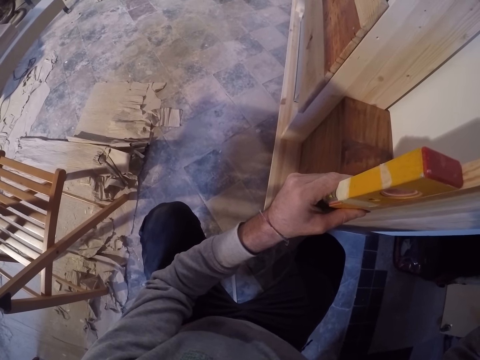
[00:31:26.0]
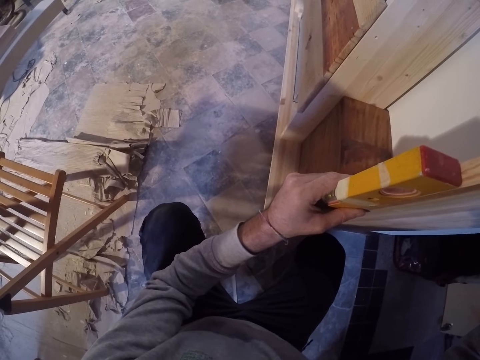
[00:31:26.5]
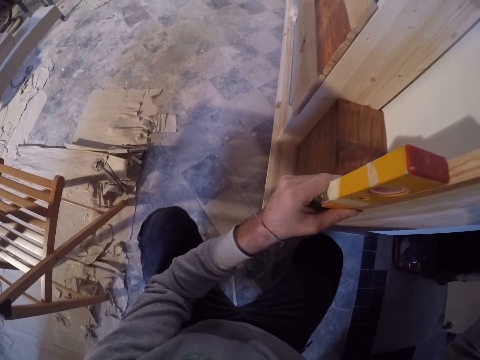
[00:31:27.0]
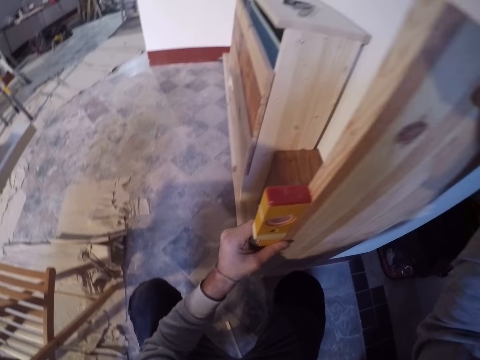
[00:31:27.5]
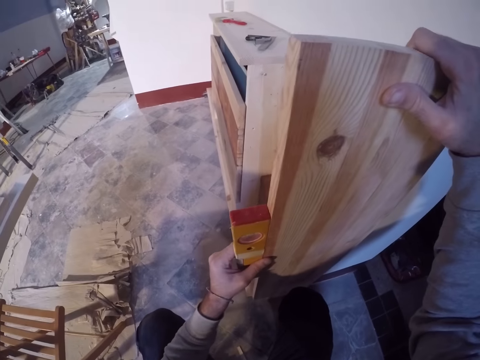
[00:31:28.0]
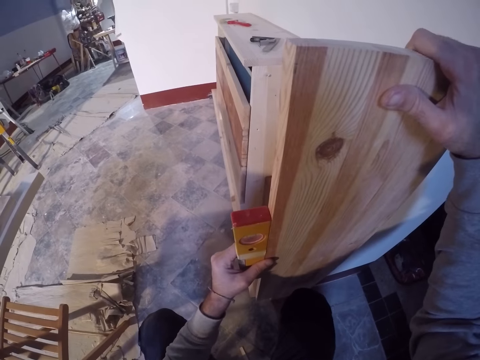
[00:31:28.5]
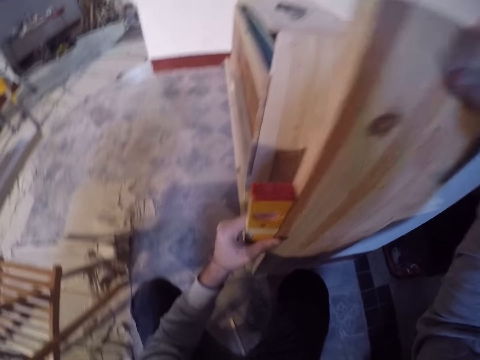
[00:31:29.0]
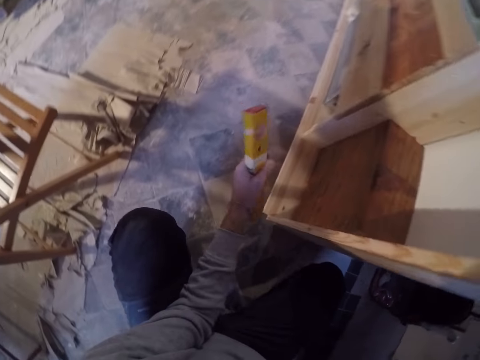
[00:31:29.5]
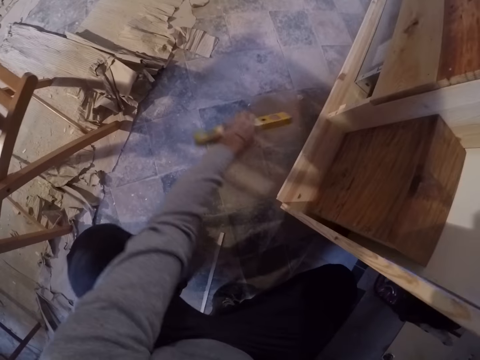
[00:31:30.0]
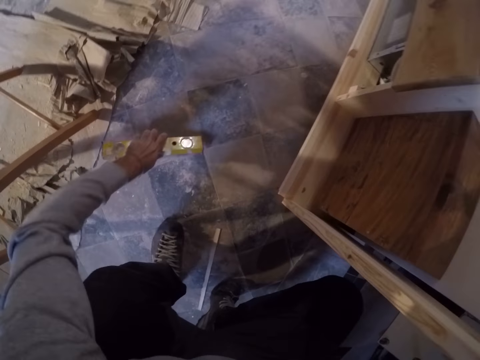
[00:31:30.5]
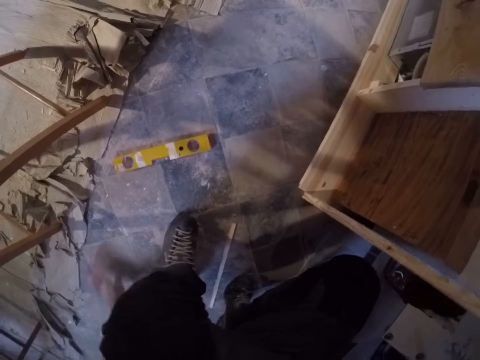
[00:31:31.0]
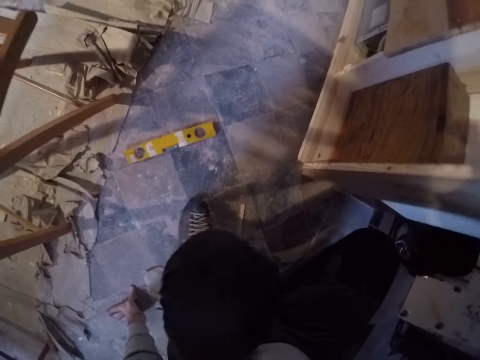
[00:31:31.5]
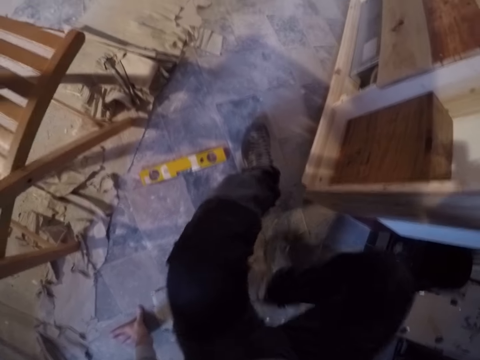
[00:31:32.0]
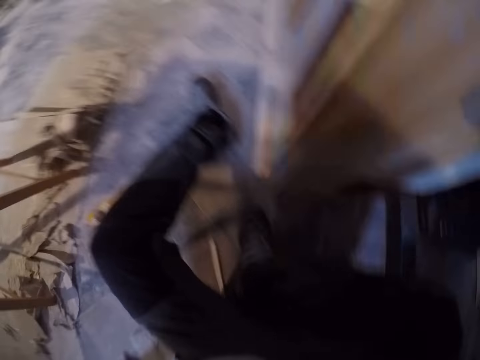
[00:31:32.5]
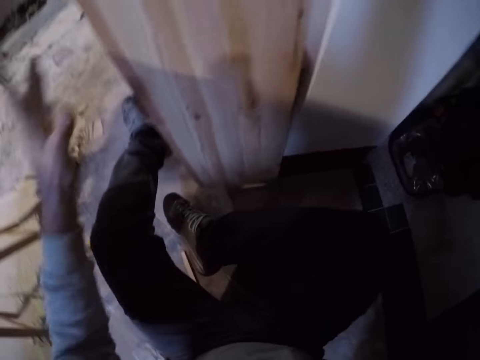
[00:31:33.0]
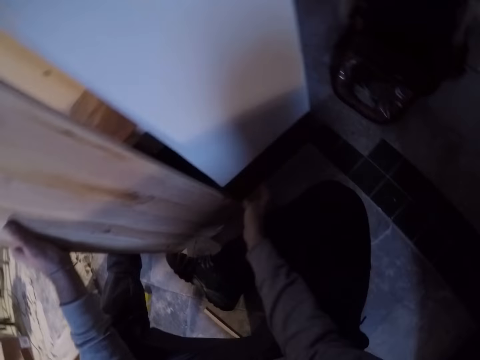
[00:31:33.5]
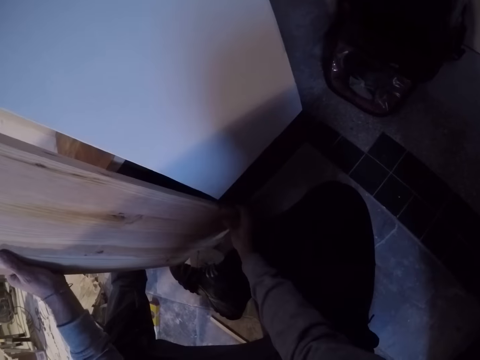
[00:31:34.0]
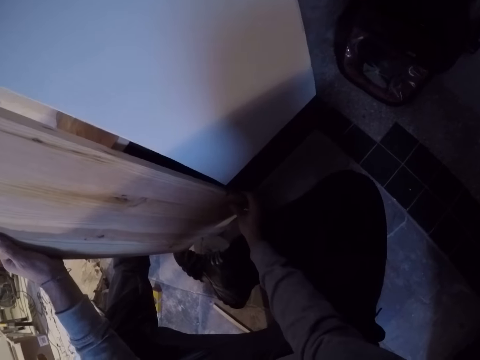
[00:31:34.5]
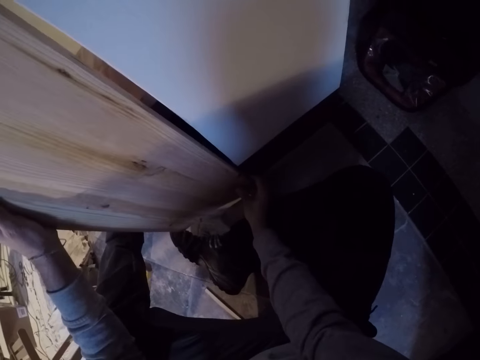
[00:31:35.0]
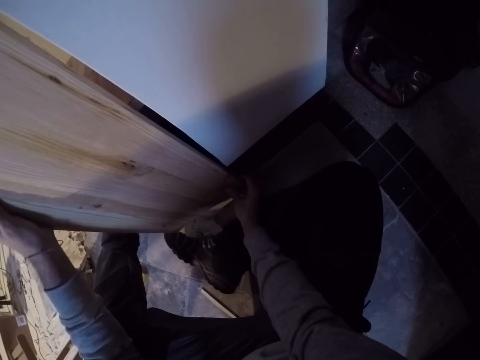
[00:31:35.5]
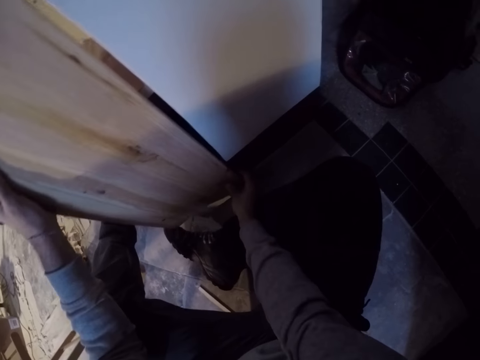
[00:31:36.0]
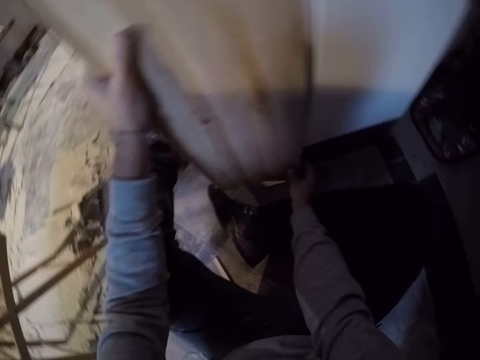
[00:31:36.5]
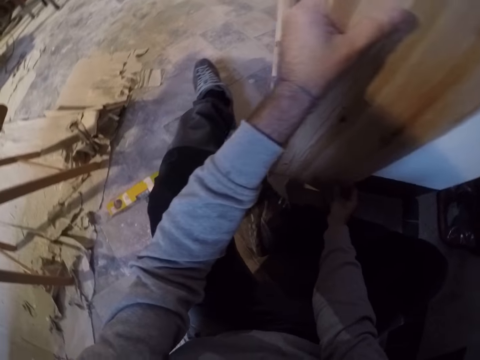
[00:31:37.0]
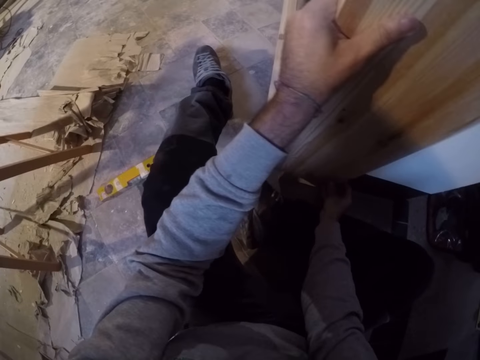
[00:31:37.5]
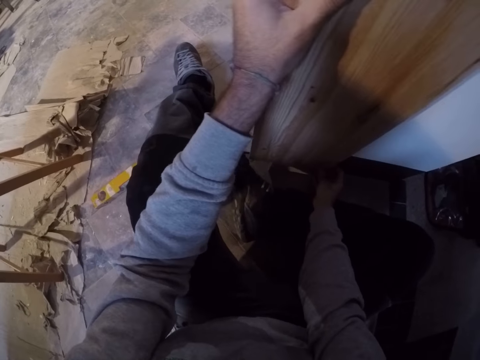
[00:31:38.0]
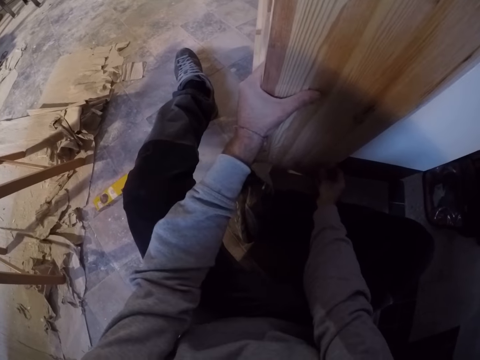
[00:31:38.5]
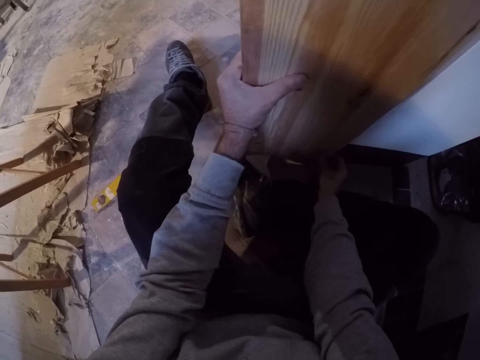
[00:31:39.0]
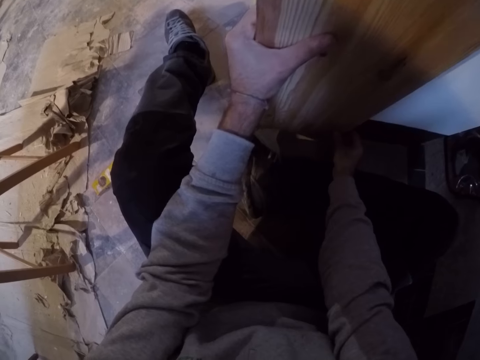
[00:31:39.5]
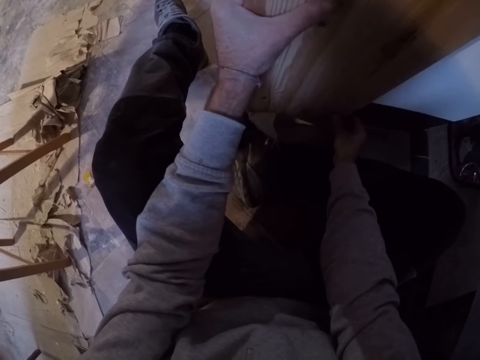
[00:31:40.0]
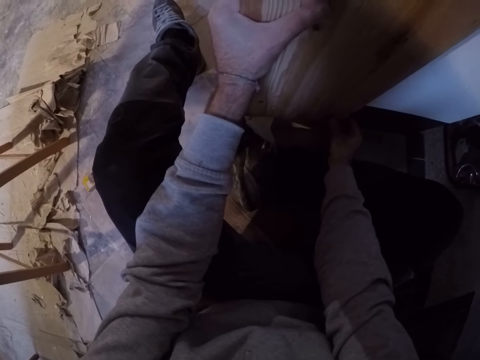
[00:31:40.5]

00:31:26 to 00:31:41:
The camera wearer drops the spirit level on the floor with his left hand. He sits down on the floor. He holds the timber with both hands. He adjusts the position of the wood on the floor with both hands.

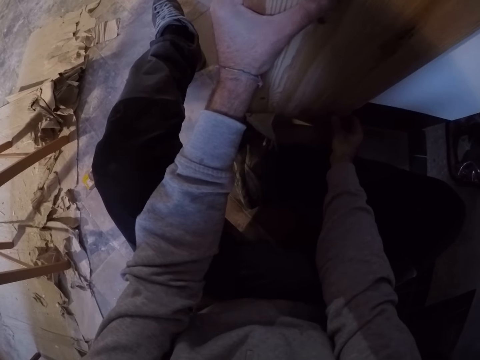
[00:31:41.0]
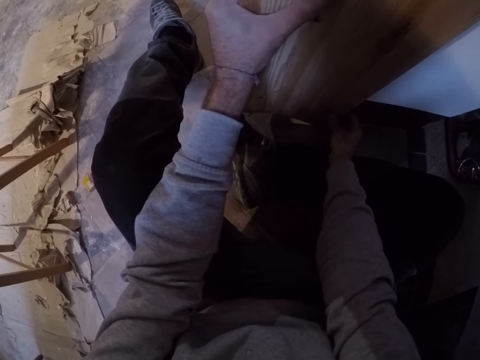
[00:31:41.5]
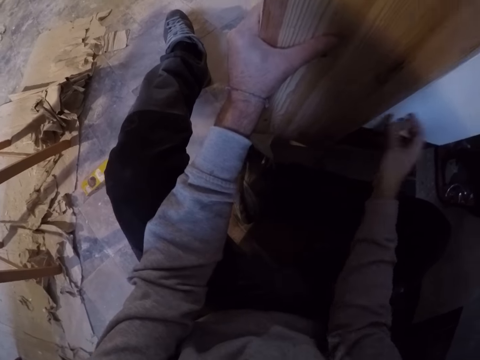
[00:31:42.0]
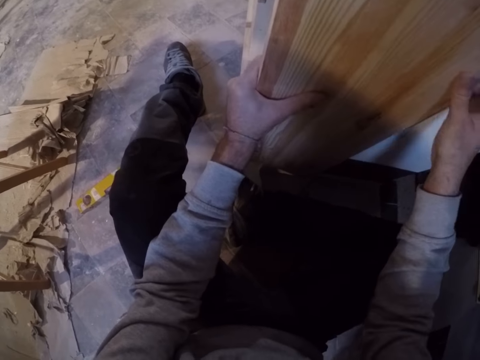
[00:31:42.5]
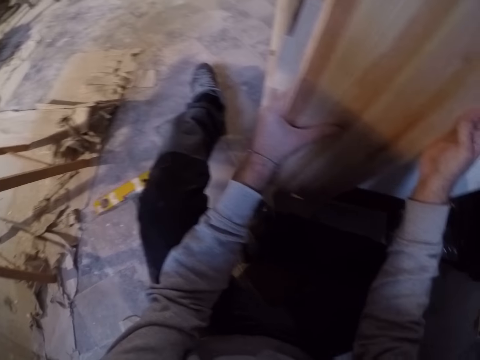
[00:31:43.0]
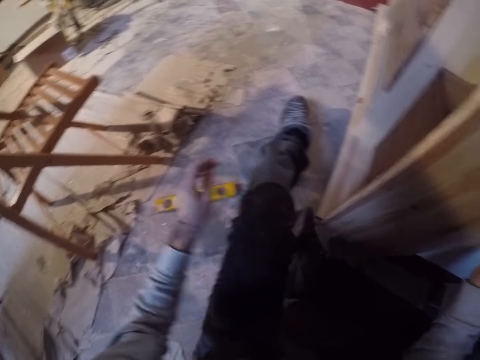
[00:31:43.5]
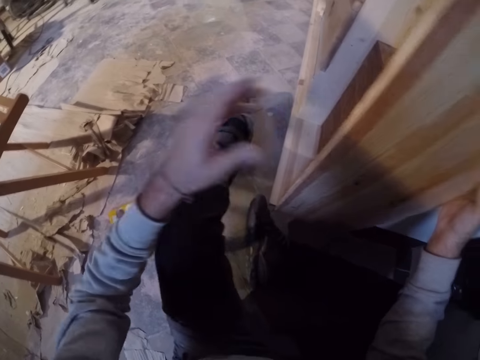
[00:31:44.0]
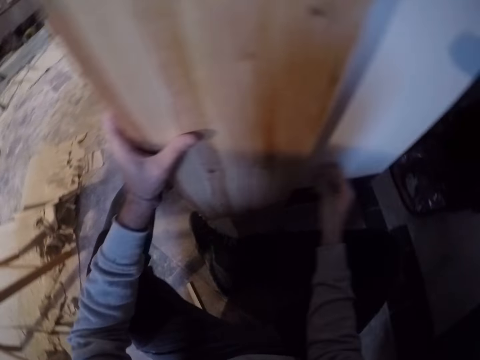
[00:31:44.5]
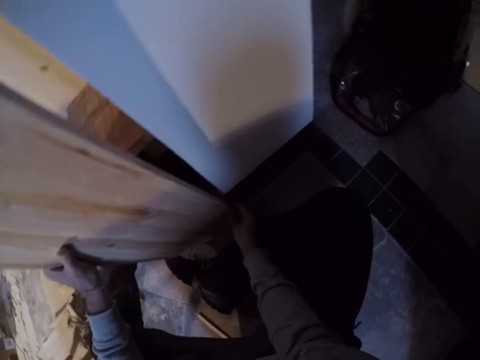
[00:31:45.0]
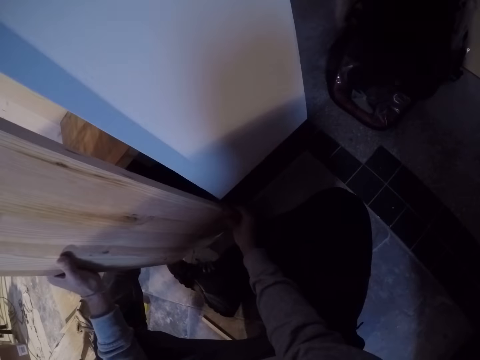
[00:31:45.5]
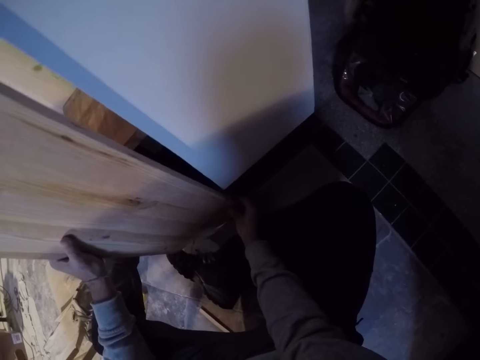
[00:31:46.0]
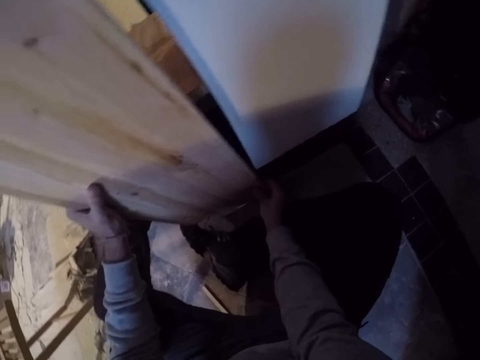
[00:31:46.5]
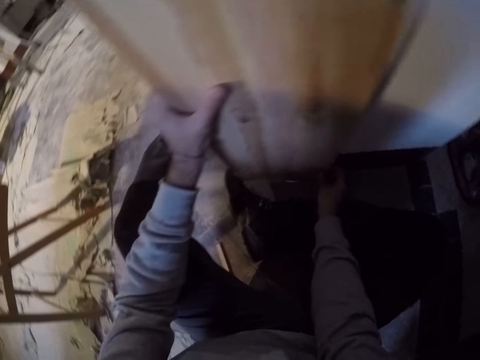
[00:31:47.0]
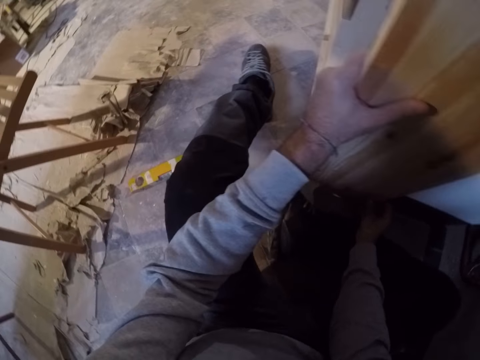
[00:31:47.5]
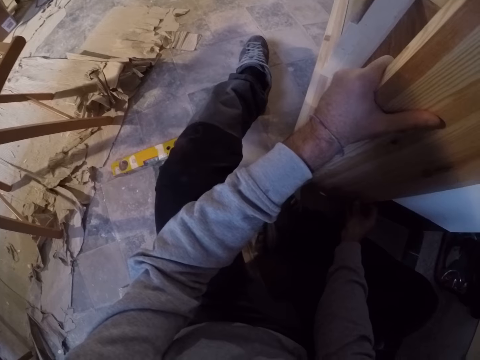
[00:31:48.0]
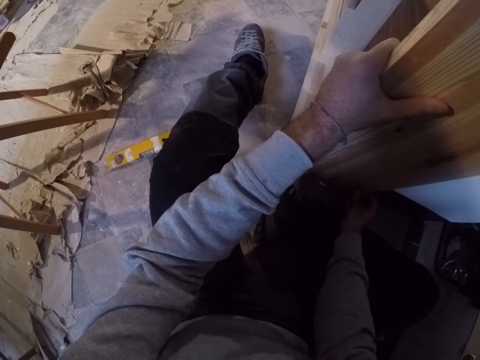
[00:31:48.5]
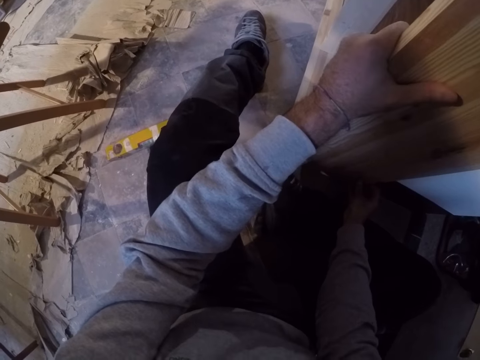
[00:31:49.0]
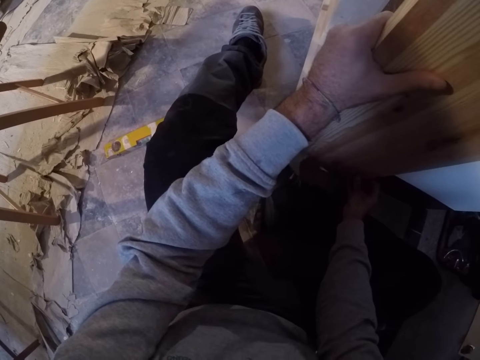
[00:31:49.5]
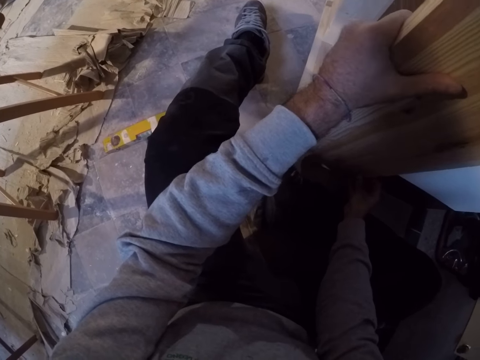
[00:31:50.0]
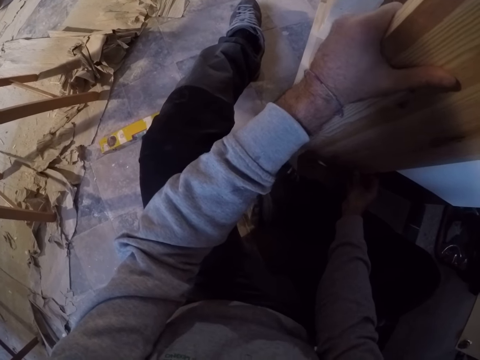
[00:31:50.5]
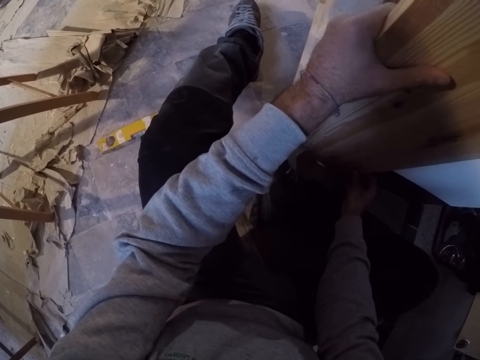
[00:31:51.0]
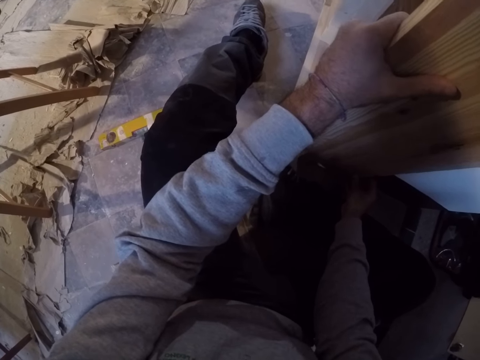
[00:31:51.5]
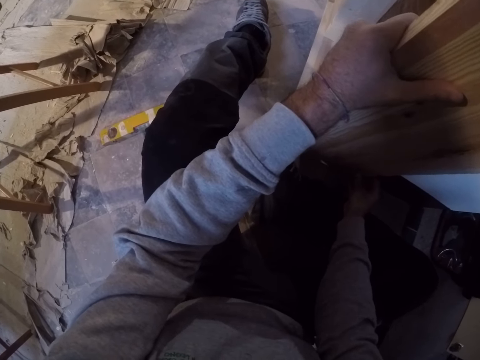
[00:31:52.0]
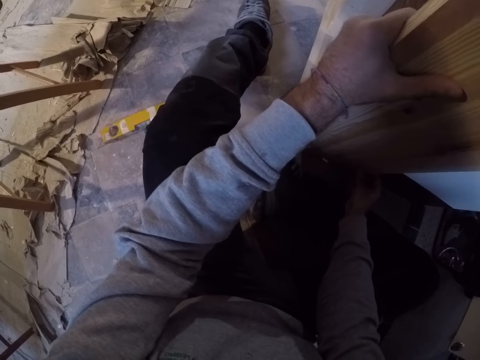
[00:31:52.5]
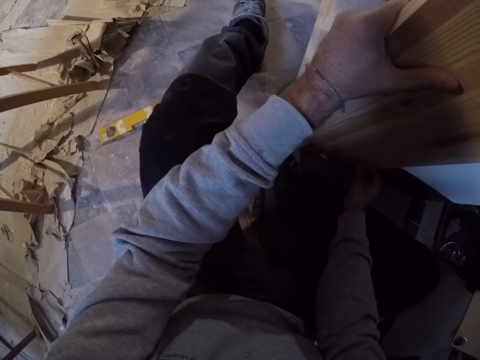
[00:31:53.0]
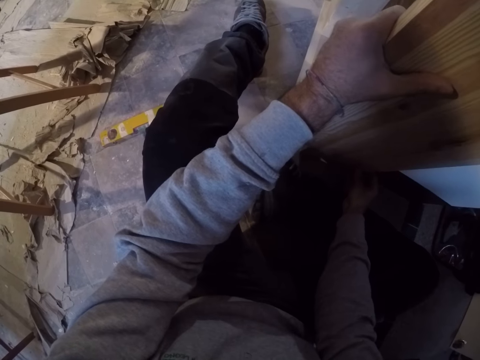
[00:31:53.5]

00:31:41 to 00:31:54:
The camera wearer stares around. They fix the piece of wood on the floor.
